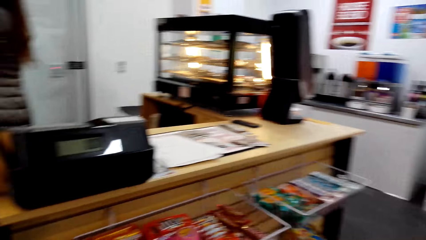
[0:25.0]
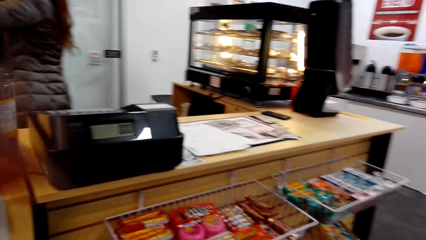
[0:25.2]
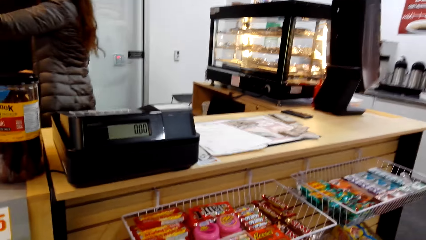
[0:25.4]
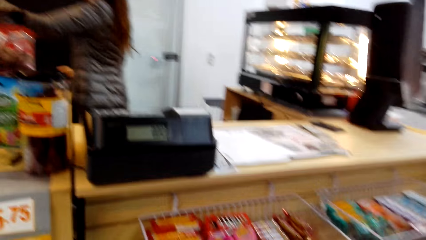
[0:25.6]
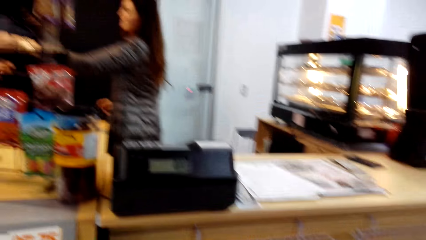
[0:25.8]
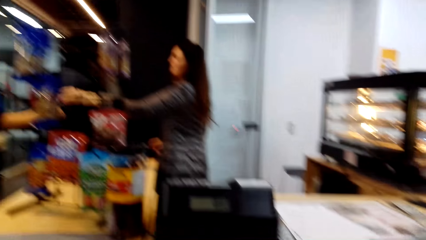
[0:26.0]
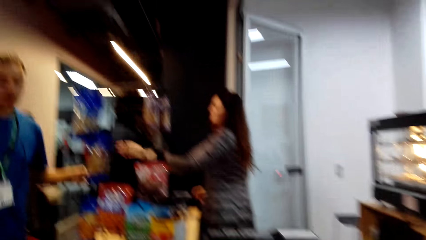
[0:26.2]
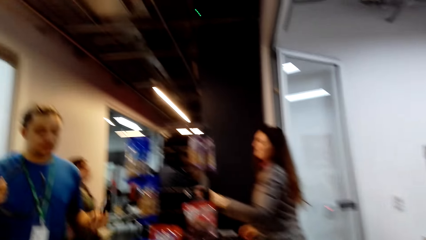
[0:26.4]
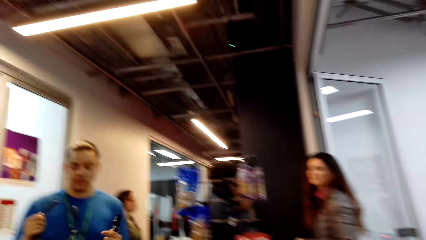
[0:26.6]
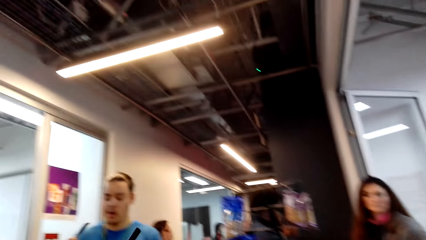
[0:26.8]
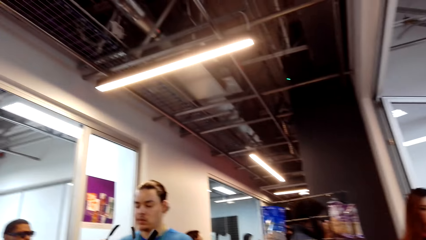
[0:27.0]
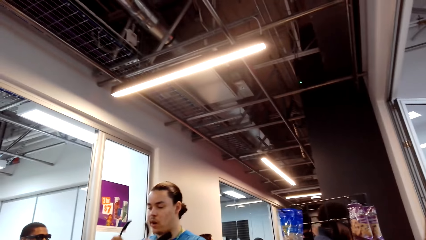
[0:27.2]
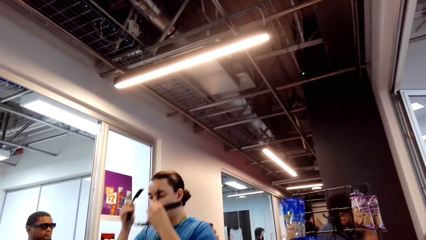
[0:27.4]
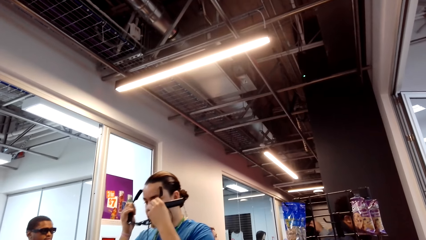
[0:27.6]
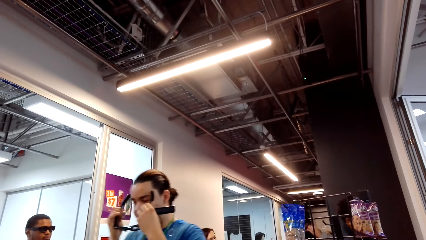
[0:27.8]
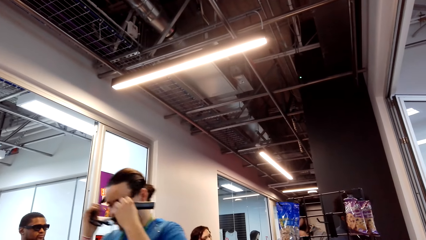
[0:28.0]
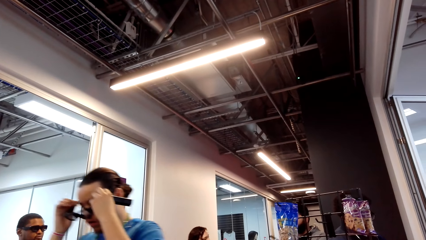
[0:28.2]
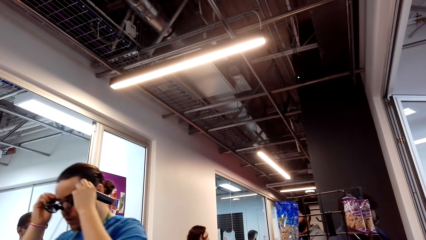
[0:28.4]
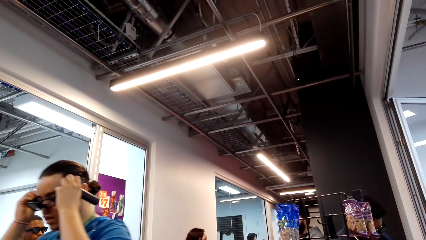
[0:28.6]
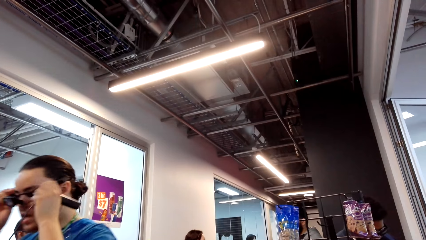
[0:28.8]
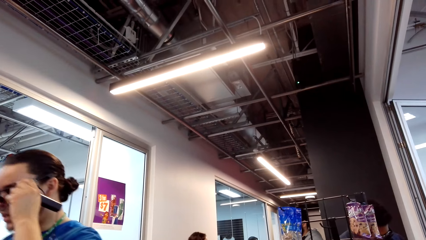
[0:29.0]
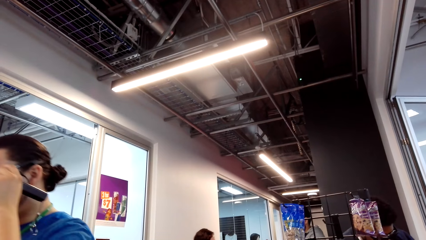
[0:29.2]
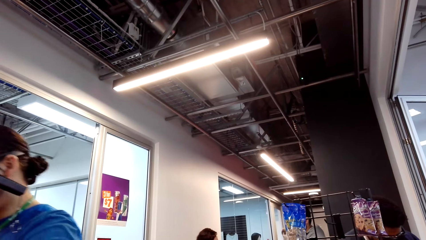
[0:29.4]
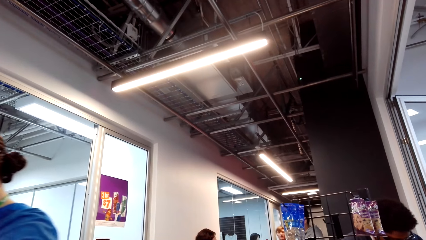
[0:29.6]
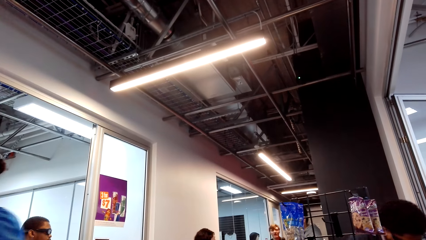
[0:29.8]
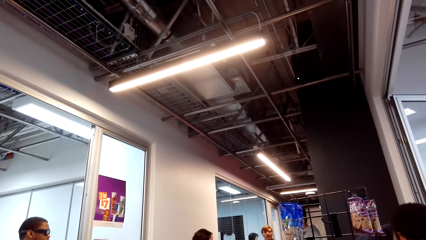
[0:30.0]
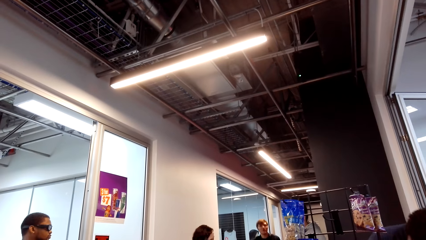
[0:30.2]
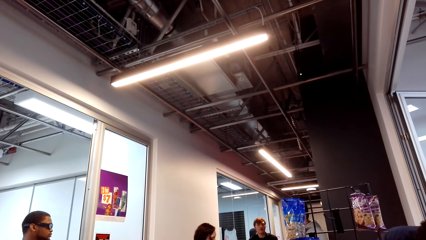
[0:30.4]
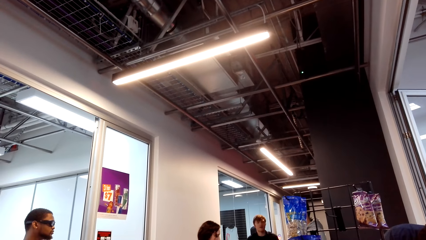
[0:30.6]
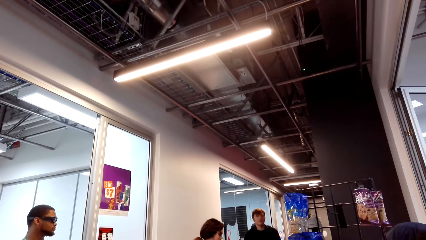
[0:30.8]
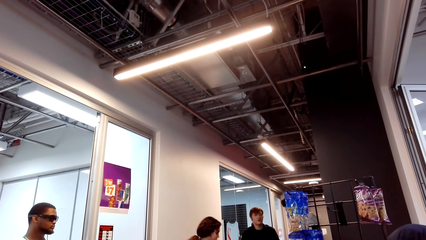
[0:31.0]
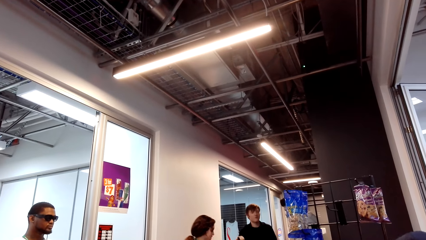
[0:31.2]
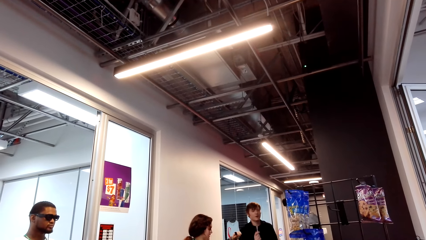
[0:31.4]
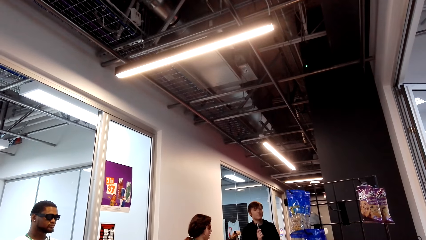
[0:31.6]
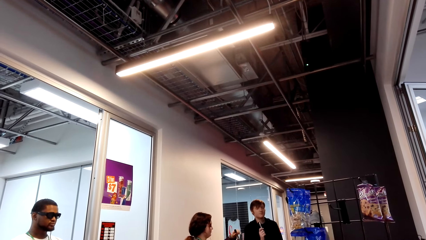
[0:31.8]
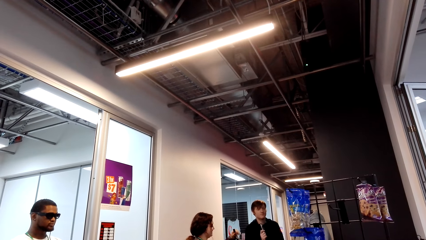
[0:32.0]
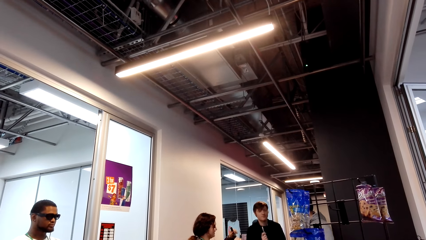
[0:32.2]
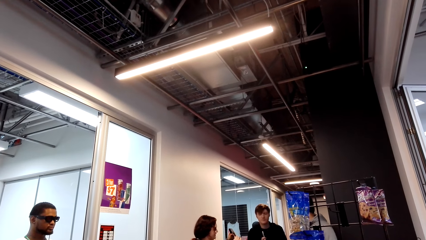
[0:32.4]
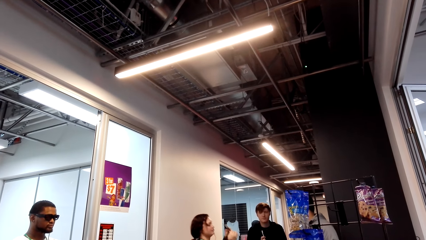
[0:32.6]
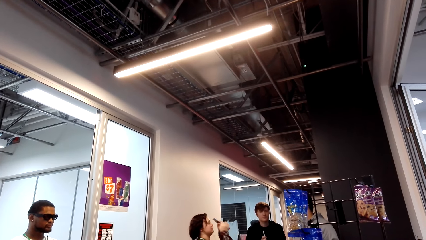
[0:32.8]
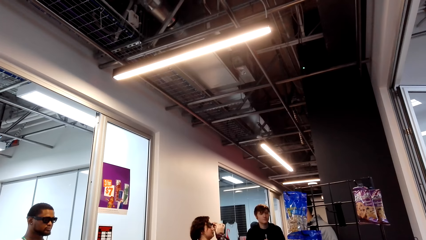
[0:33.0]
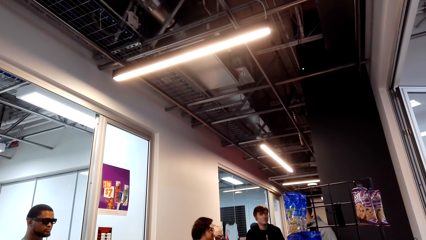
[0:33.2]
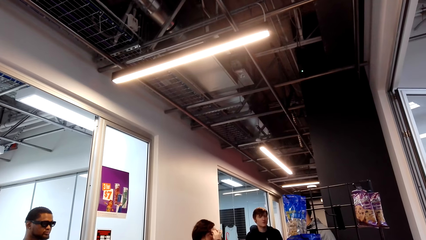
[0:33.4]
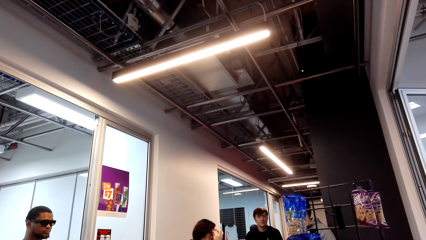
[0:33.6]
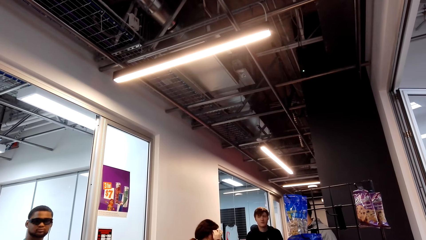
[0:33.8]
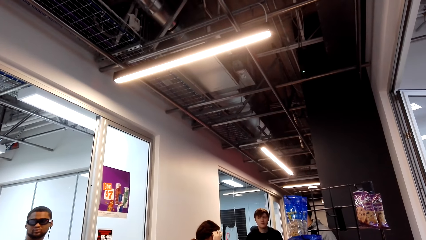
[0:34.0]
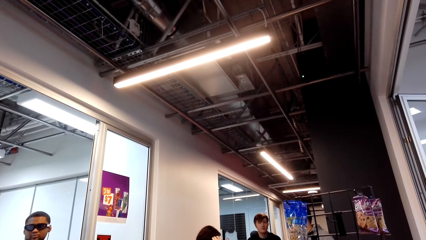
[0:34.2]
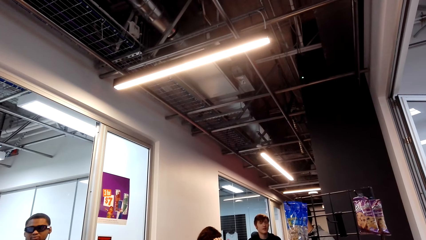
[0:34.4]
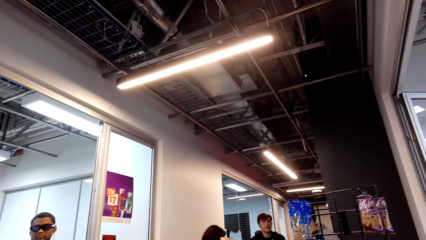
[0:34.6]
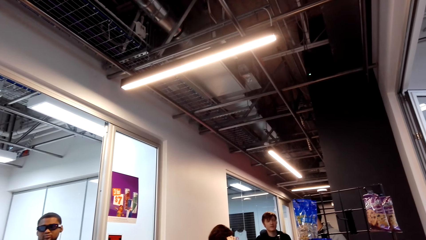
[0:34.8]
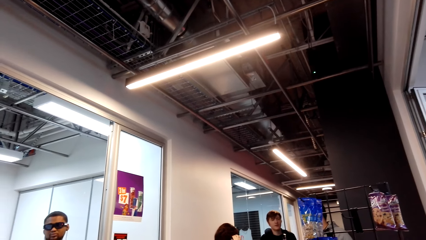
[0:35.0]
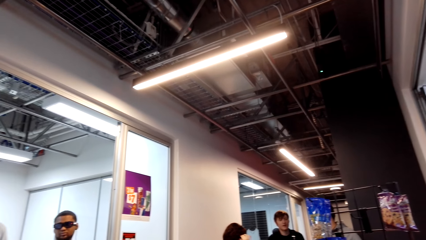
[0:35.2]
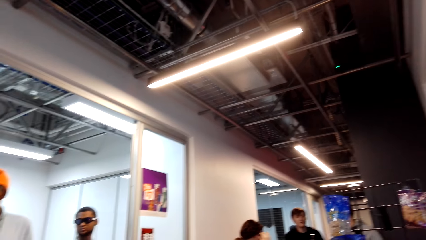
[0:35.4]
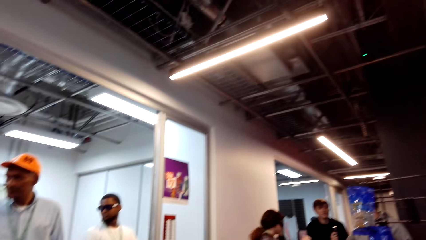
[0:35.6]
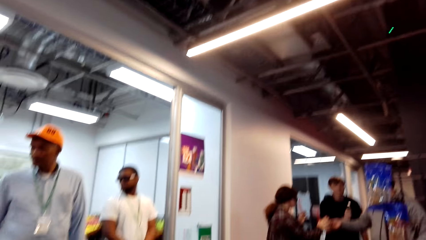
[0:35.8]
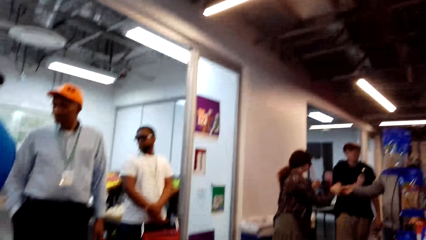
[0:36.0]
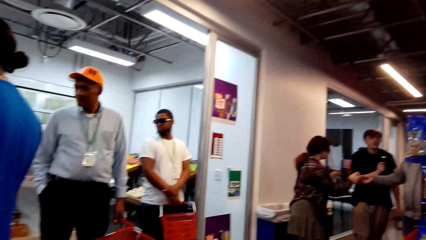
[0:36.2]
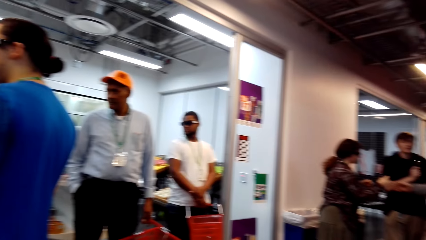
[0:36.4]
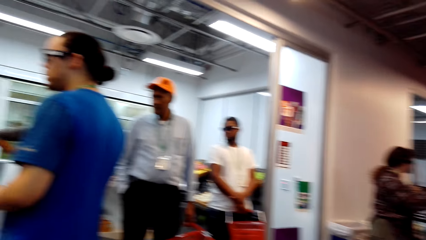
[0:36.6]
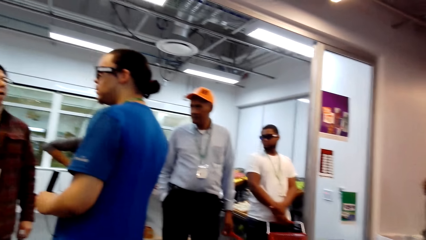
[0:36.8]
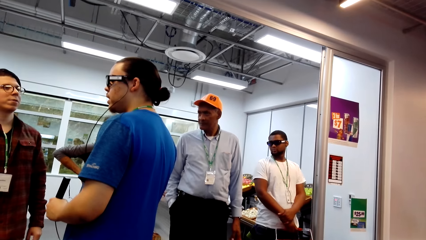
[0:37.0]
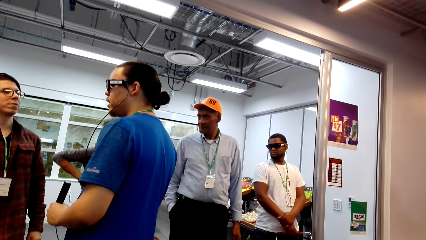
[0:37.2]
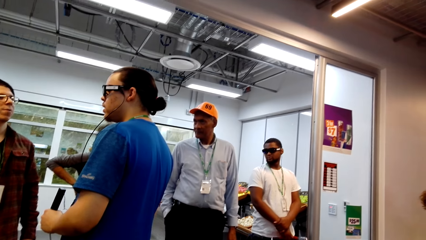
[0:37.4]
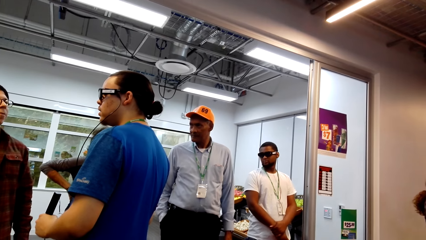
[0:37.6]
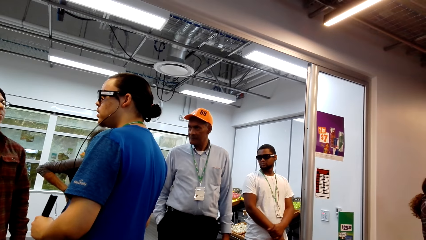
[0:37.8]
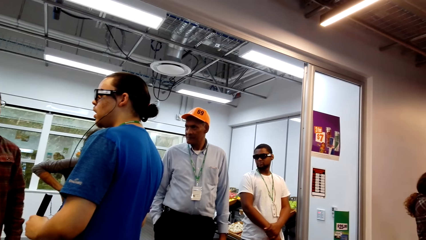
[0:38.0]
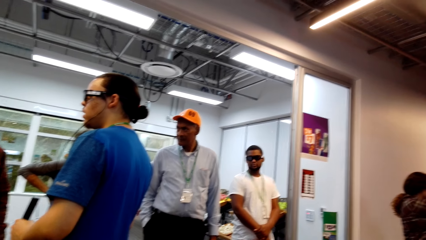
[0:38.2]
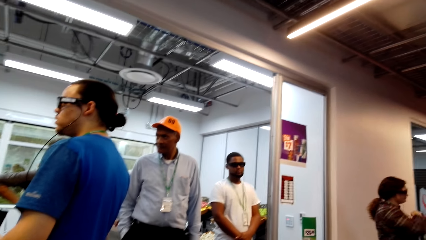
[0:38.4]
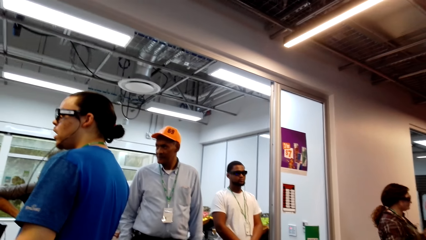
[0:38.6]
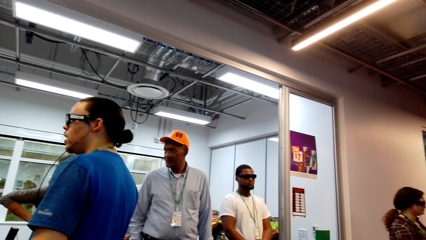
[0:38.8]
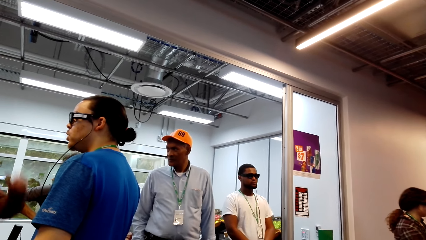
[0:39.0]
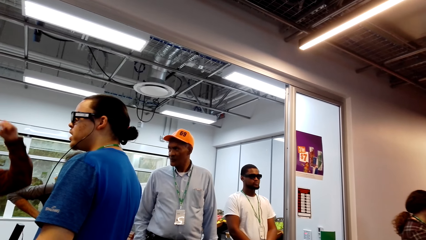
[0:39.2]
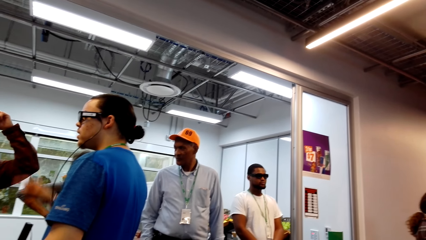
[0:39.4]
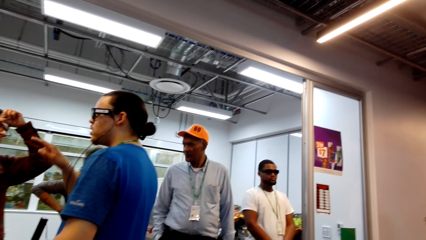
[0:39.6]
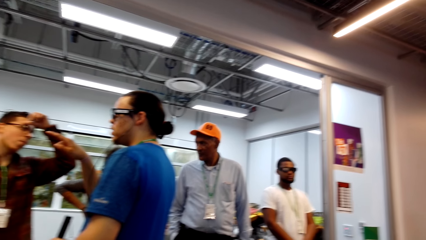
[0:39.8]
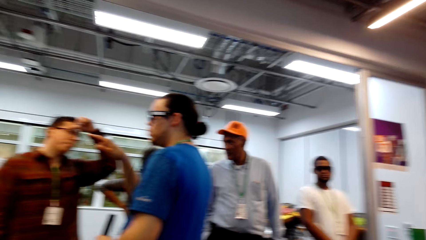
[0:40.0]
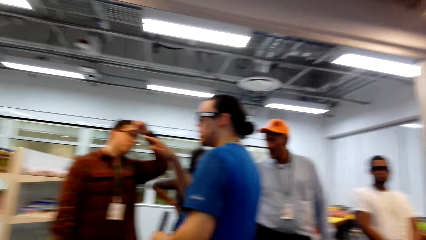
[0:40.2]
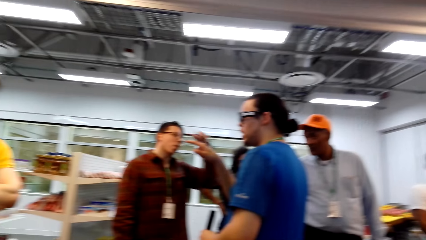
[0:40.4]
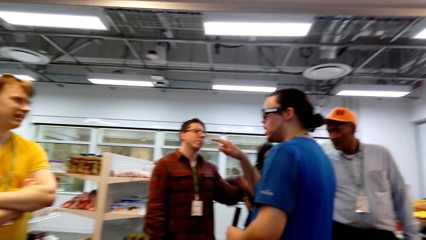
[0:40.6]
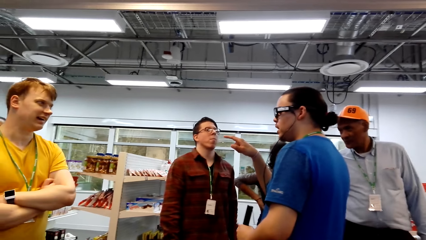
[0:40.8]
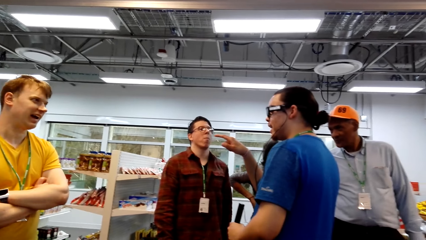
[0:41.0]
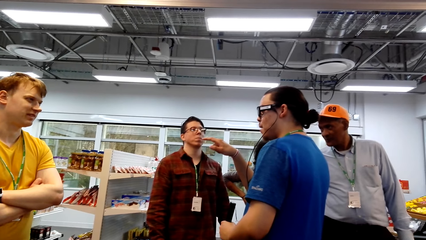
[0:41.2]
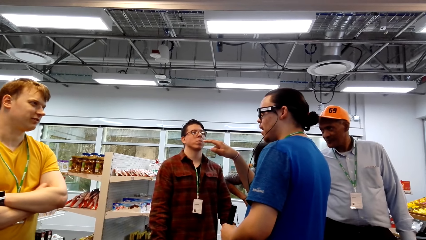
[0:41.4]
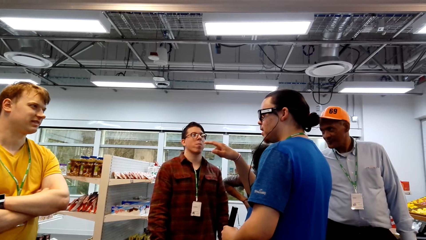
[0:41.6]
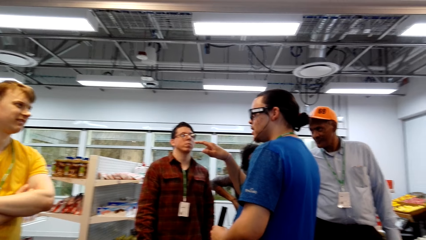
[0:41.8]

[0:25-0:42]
A man wears glasses. The man walks around. The camera wearer looks around. The man talks to another man. The first man points ahead. The other man rubs his face.
